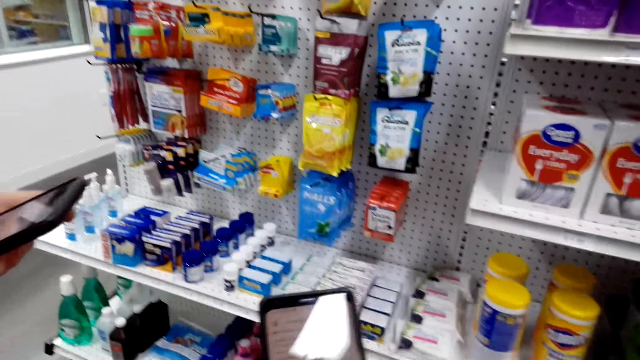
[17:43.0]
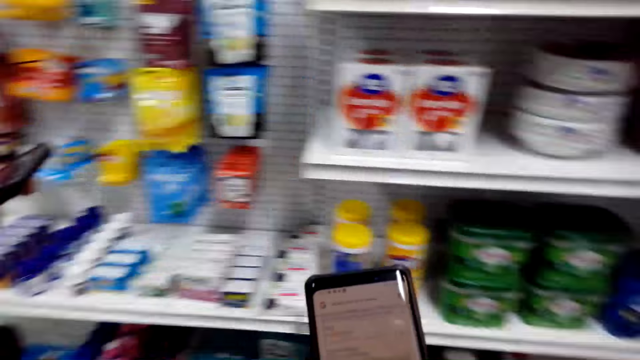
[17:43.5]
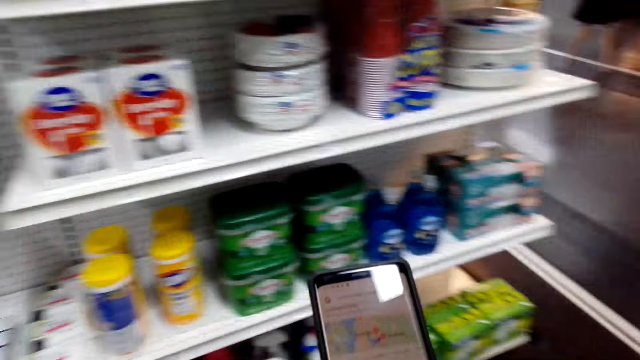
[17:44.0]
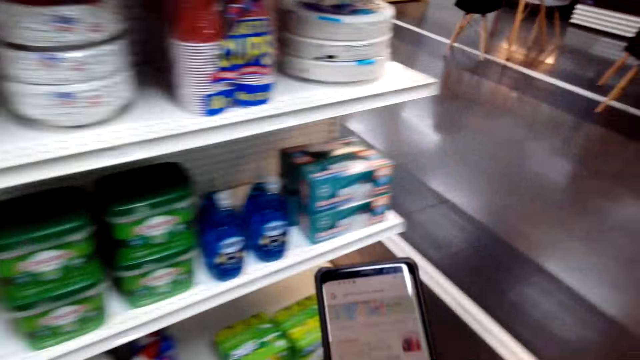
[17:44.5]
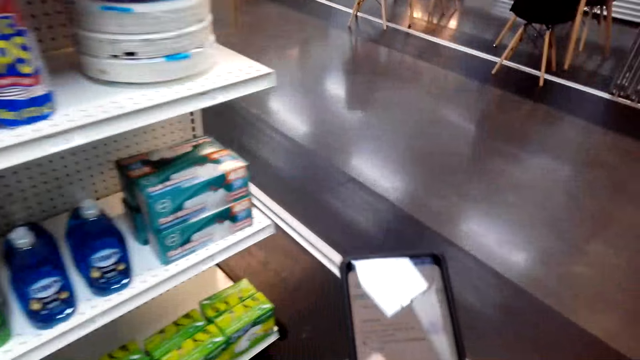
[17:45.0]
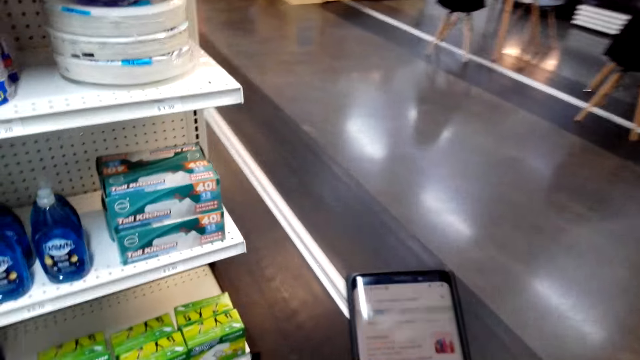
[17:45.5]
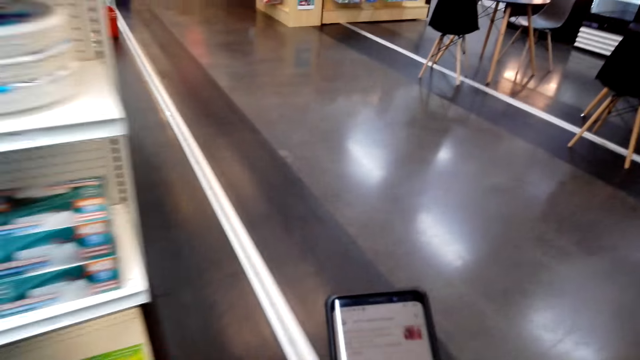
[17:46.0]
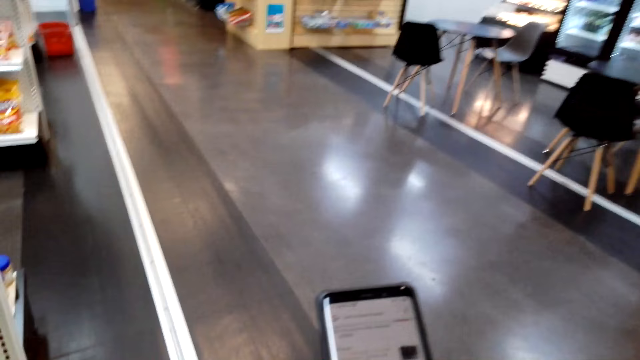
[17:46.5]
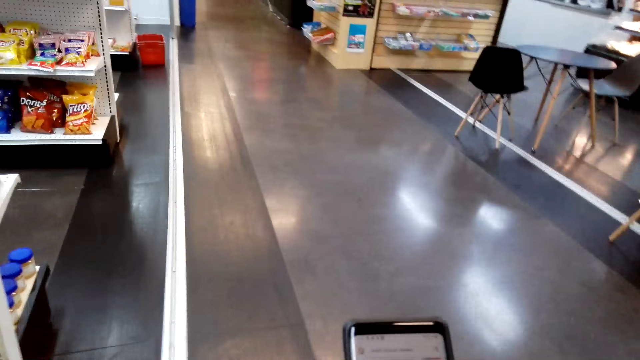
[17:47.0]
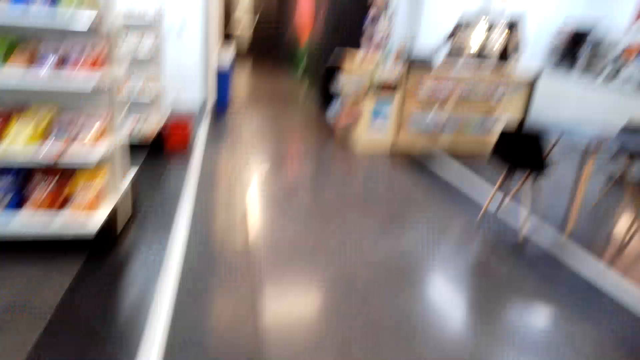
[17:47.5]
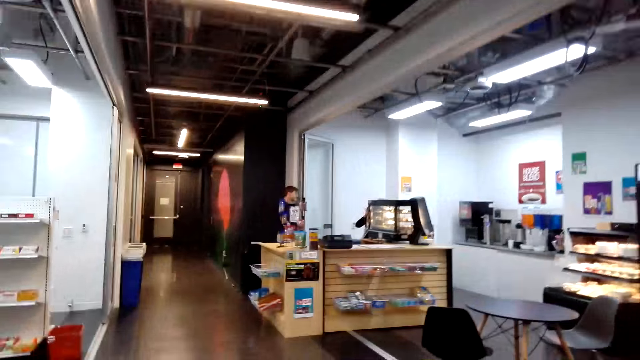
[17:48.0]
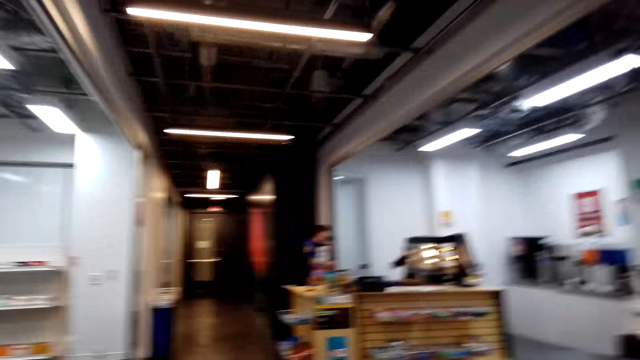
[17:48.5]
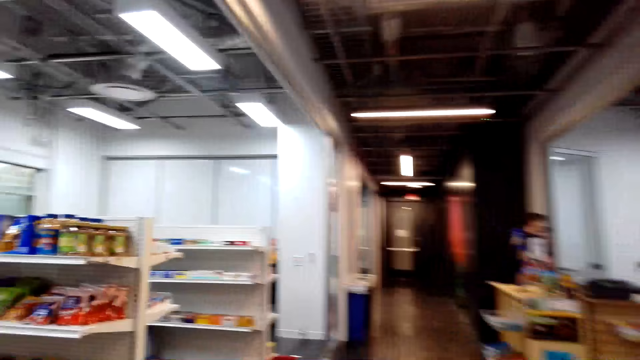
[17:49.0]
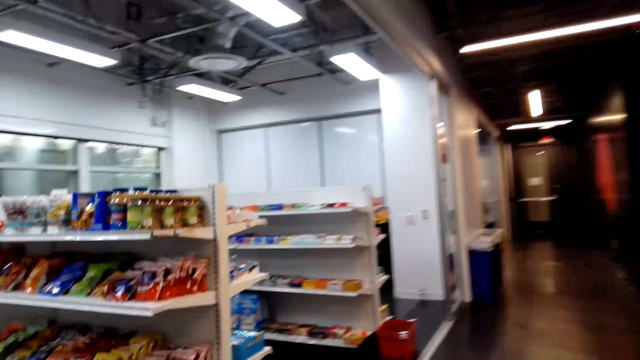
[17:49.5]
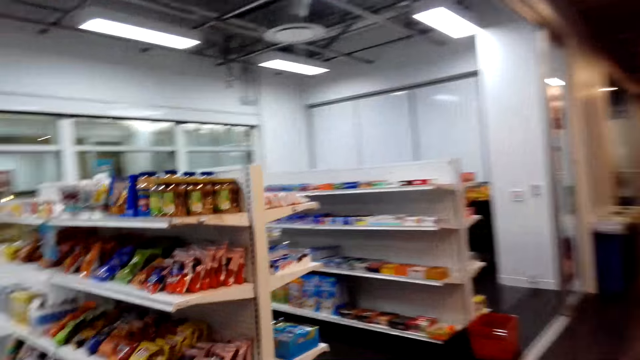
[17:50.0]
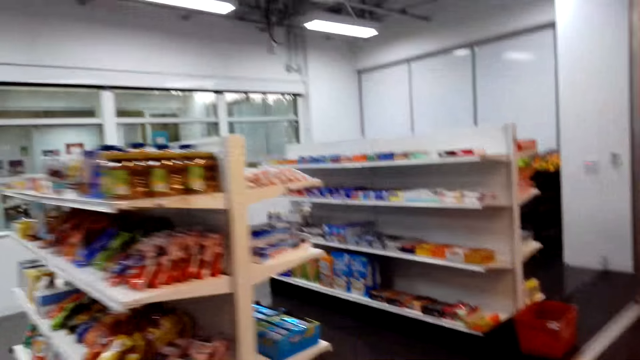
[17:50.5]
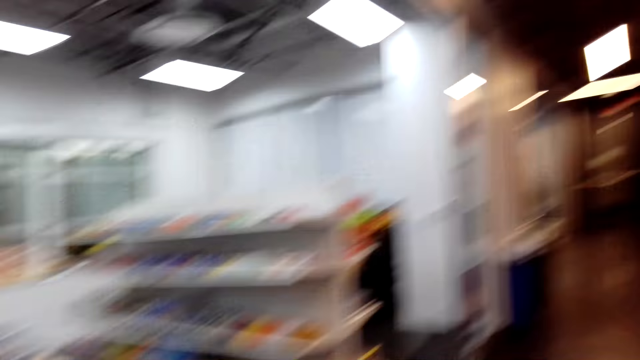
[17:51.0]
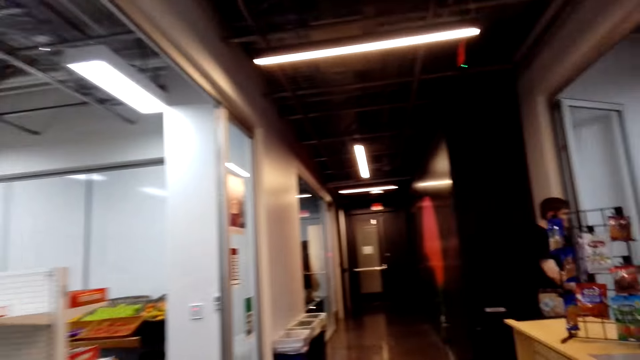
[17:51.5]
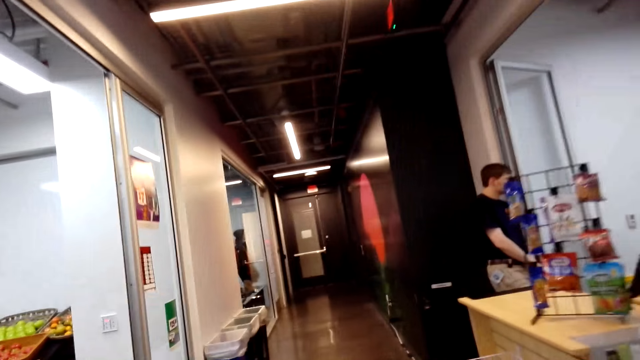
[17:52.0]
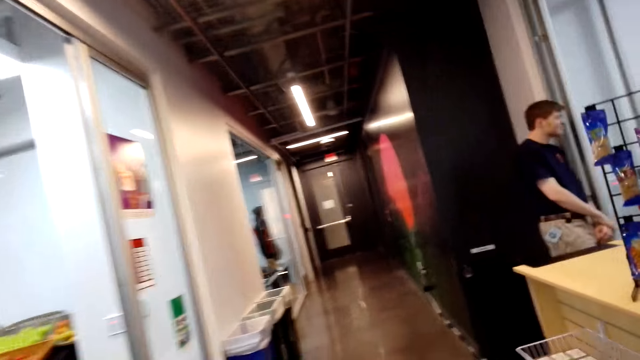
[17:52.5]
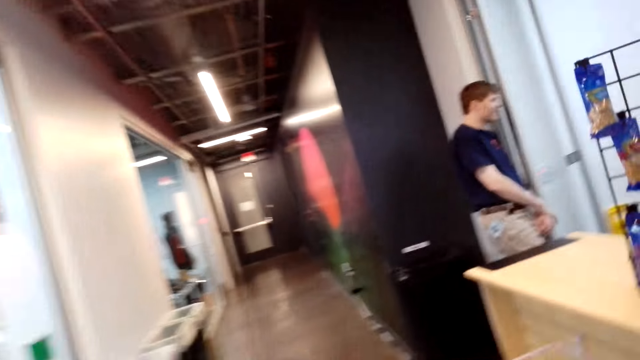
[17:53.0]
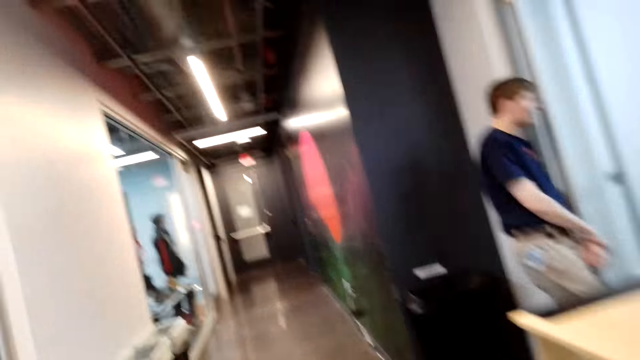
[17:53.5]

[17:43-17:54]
The camera wearer walks around in the supermarket. They look around.

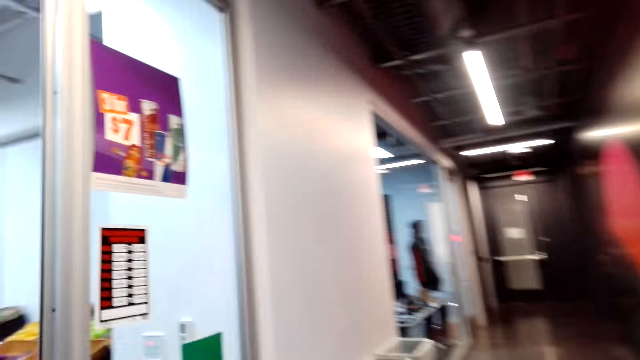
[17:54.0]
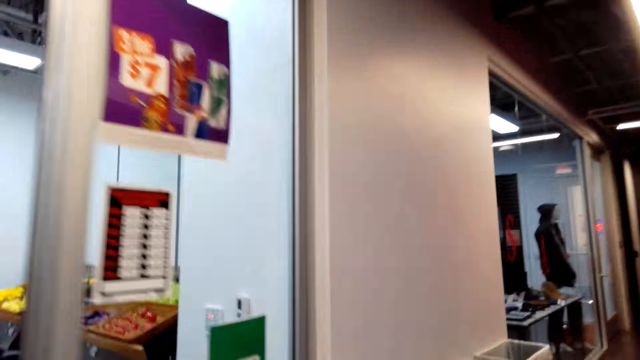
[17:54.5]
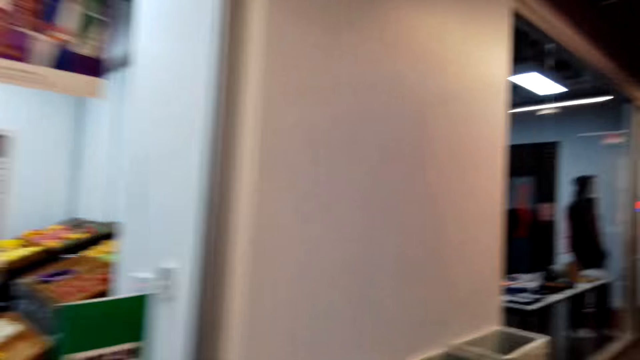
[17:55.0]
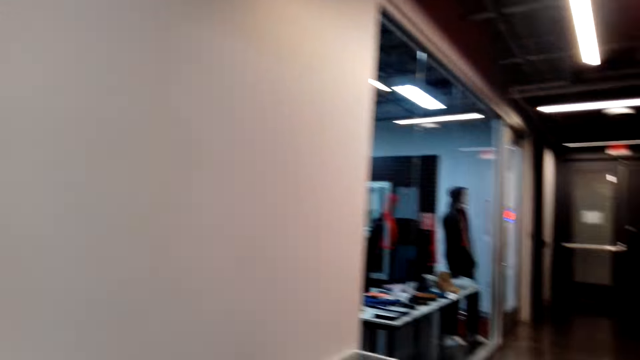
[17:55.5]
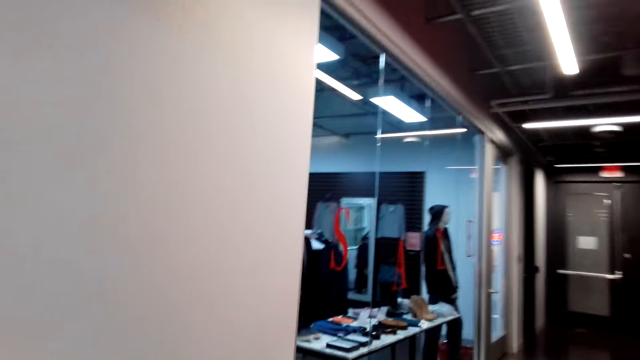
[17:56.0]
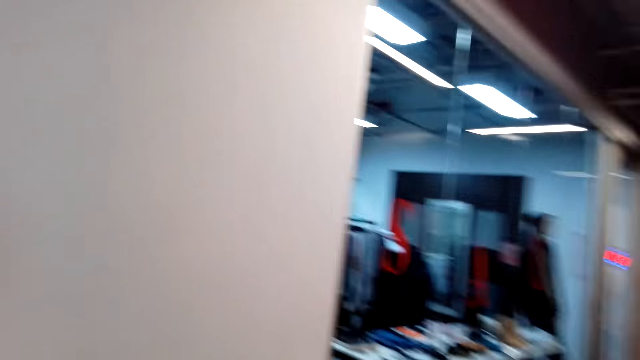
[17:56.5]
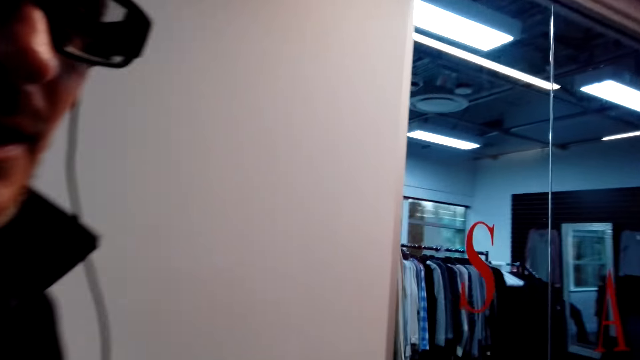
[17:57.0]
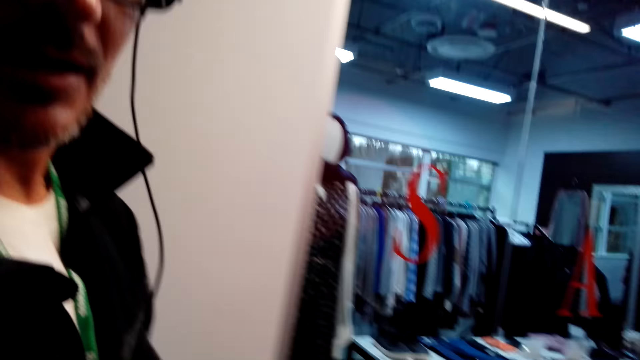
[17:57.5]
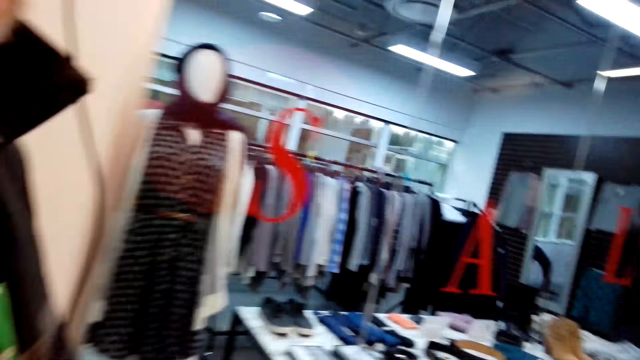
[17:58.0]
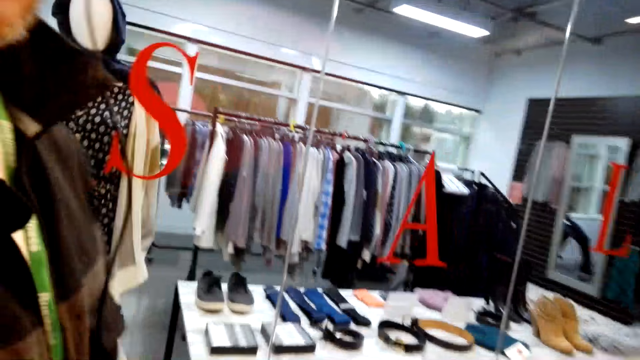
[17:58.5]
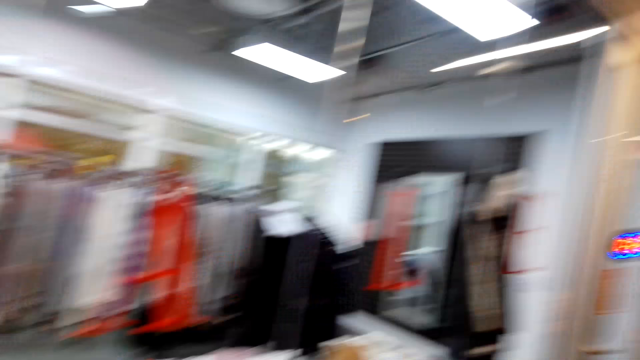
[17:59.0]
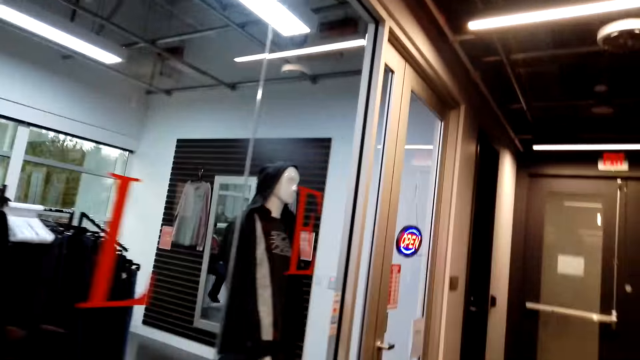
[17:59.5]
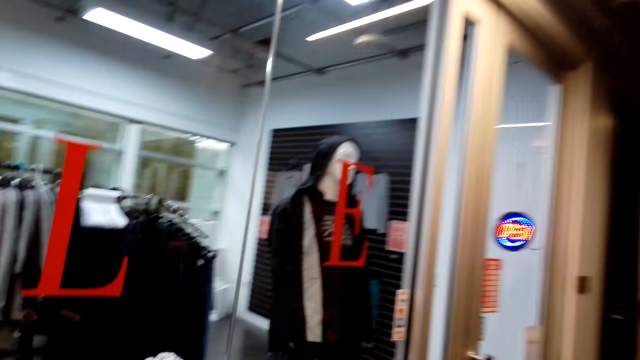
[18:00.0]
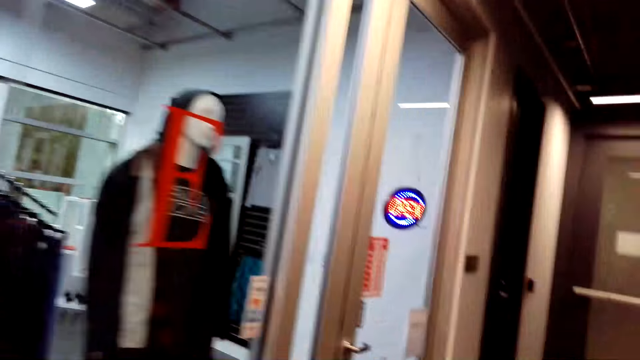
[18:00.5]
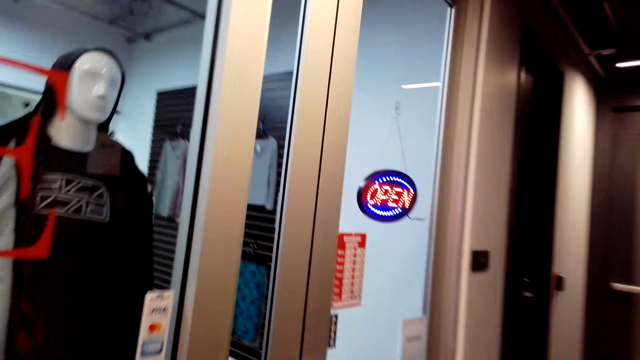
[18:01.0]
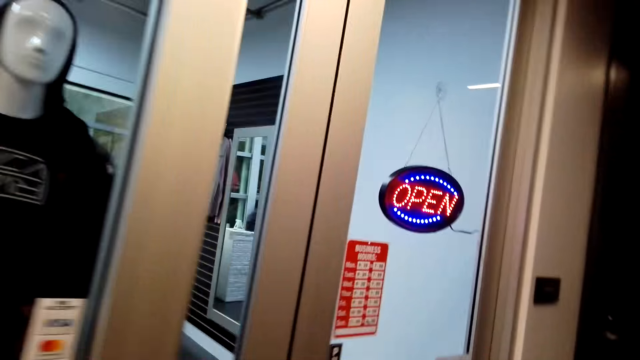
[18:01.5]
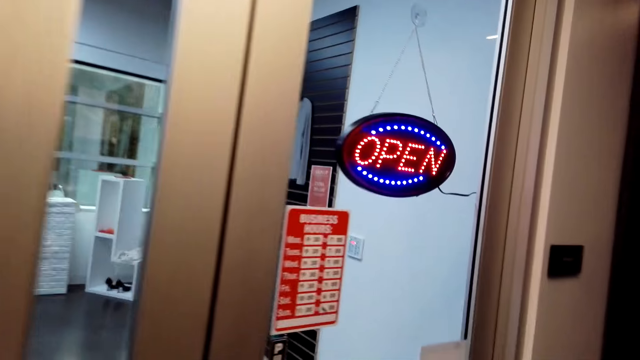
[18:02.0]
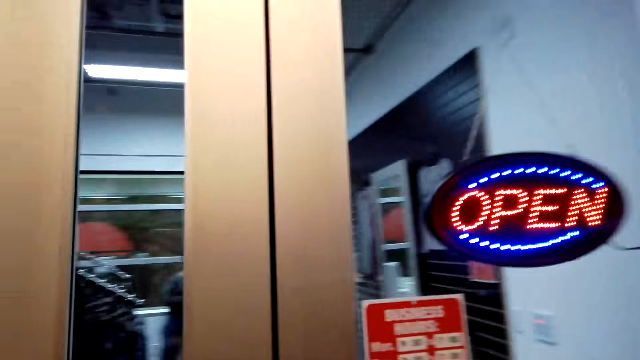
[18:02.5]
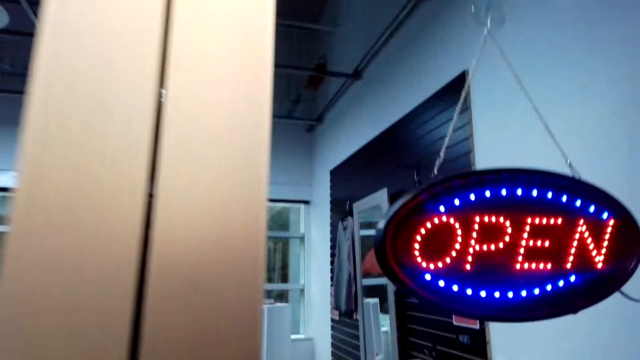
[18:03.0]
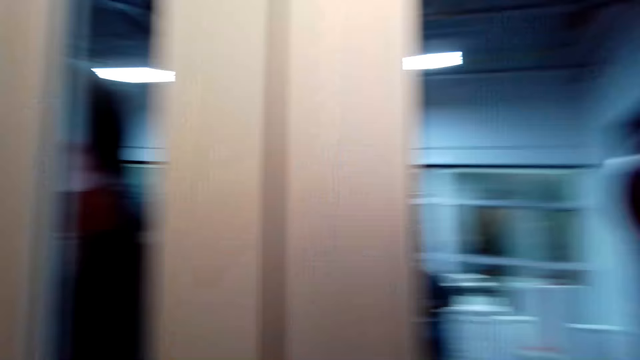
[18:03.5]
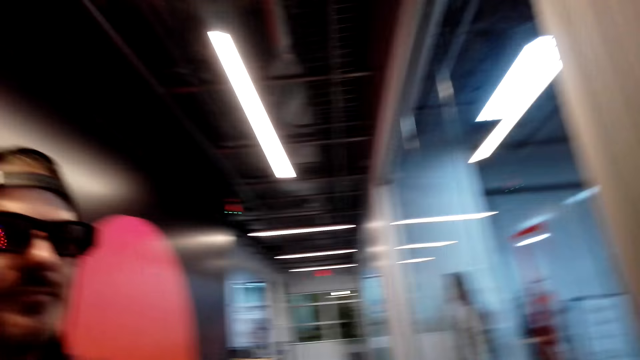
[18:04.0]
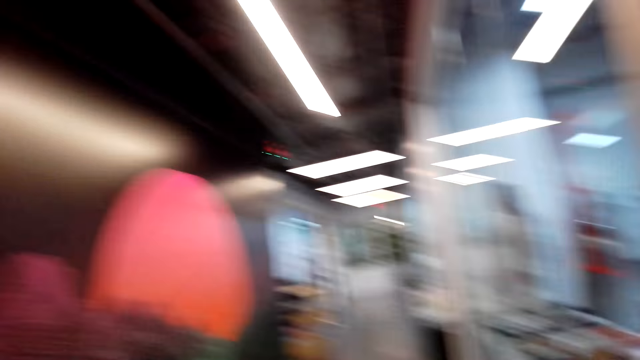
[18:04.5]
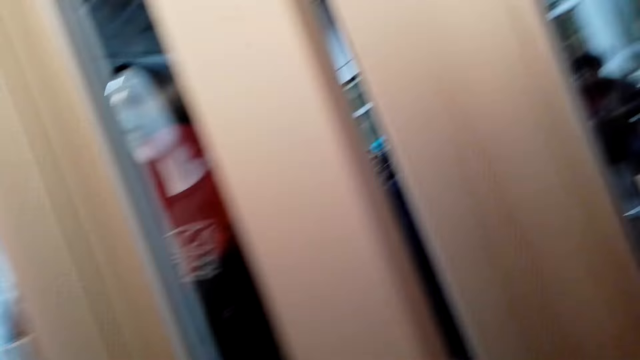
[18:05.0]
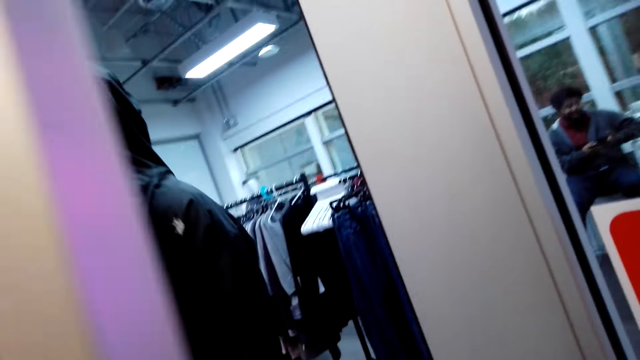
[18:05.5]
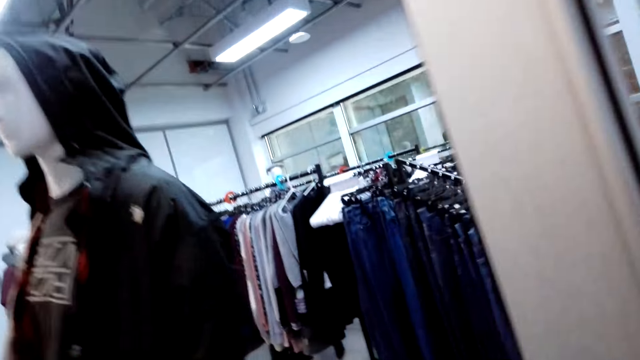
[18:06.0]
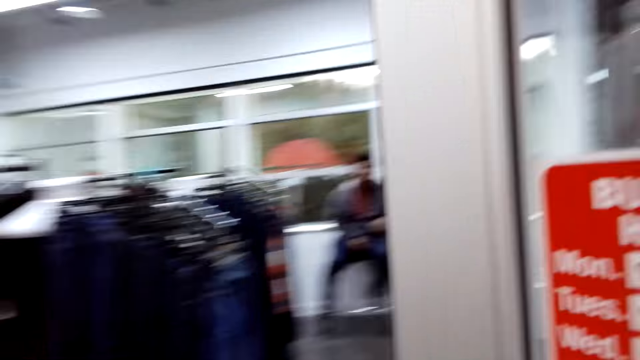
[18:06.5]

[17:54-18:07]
The camera wearer converses with a man. The man walks around. The camera wearer looks around. They open a door.
